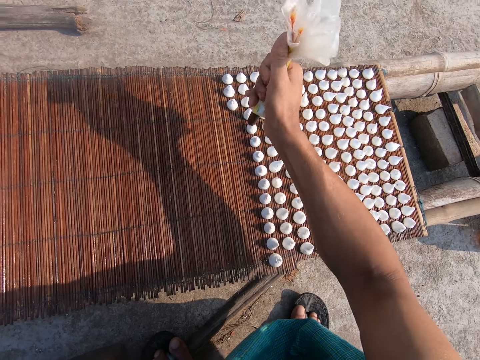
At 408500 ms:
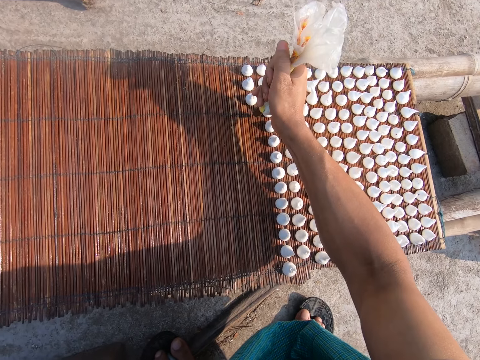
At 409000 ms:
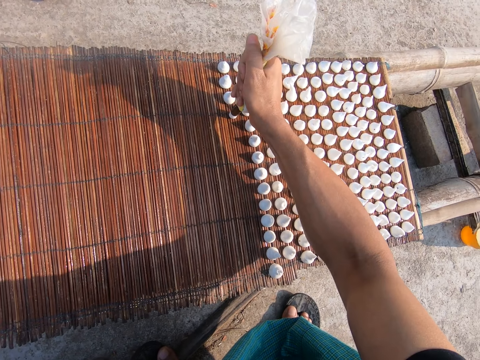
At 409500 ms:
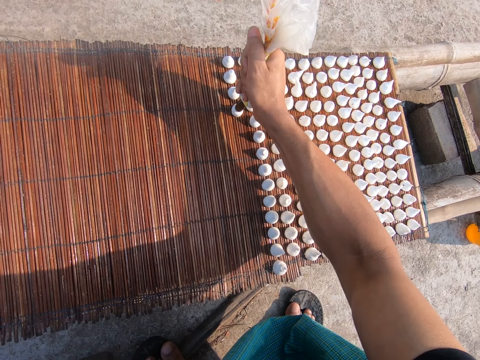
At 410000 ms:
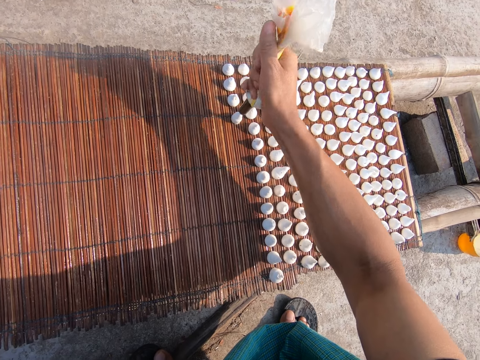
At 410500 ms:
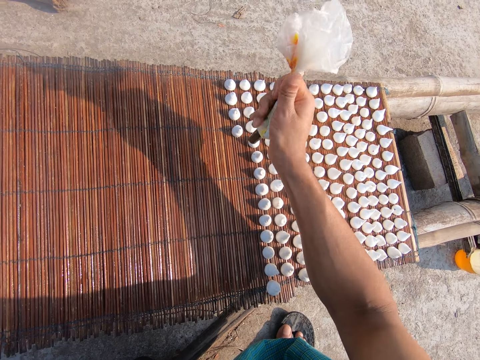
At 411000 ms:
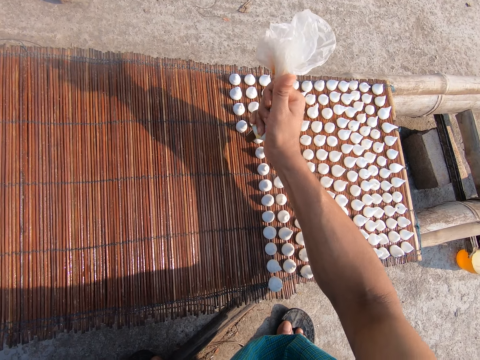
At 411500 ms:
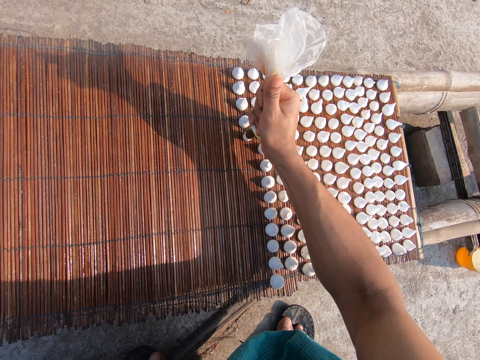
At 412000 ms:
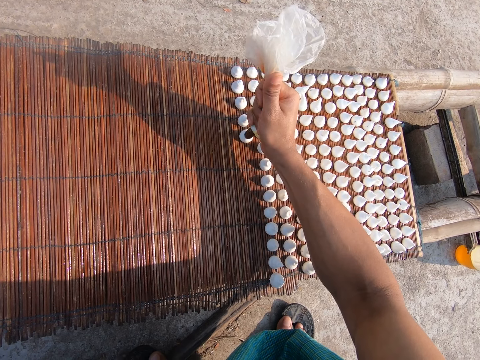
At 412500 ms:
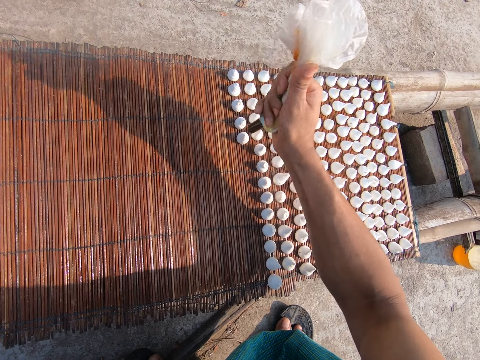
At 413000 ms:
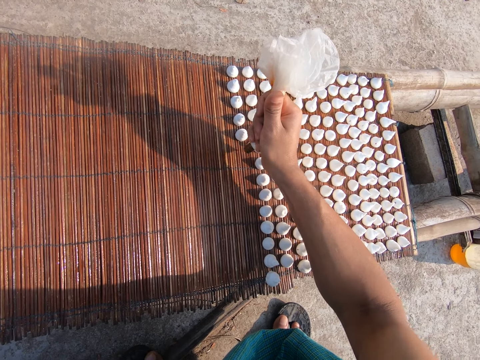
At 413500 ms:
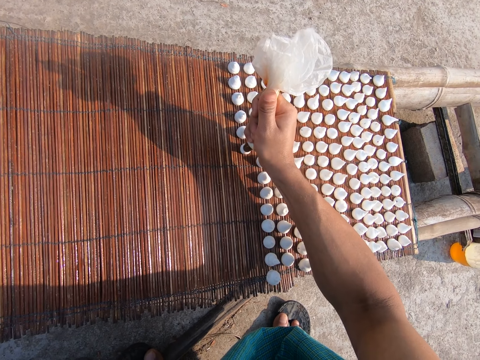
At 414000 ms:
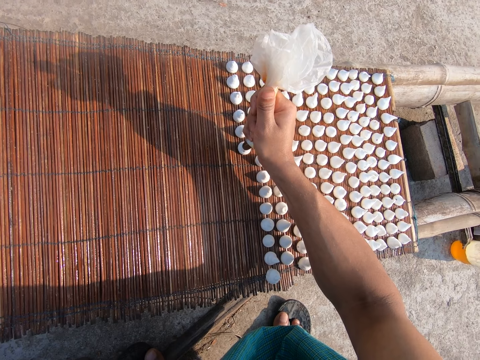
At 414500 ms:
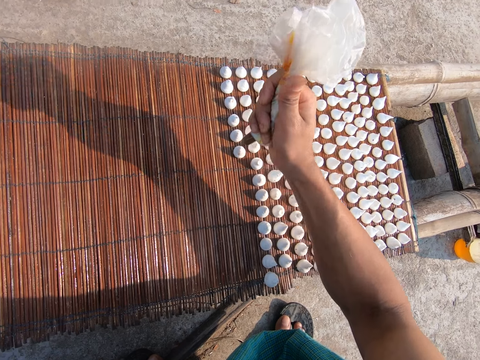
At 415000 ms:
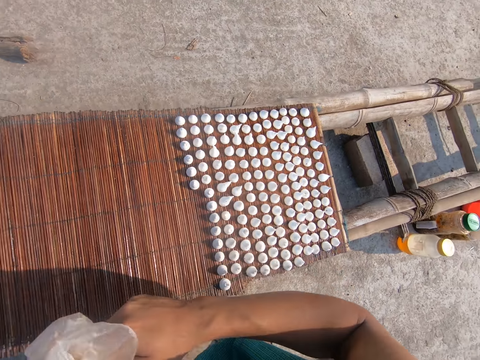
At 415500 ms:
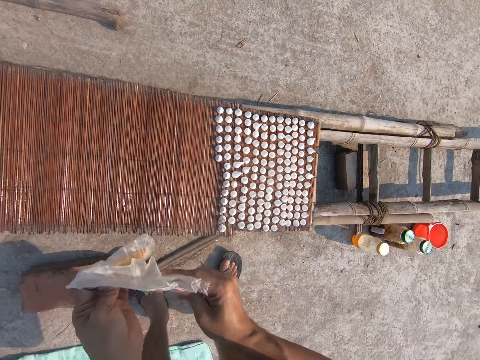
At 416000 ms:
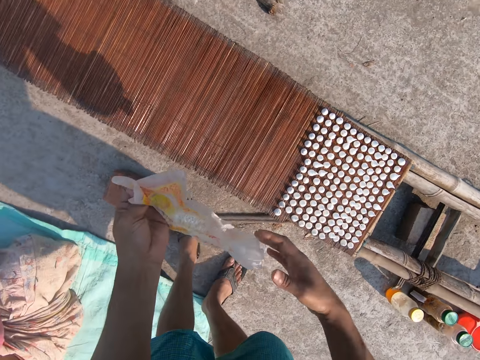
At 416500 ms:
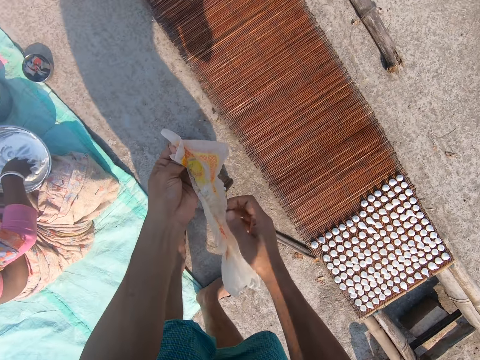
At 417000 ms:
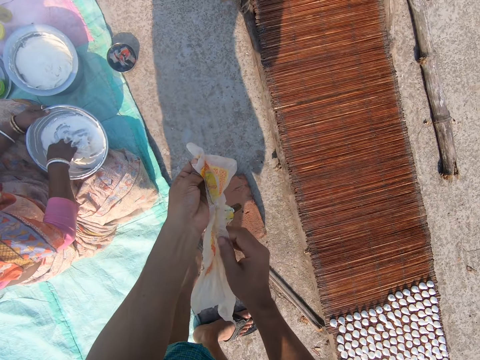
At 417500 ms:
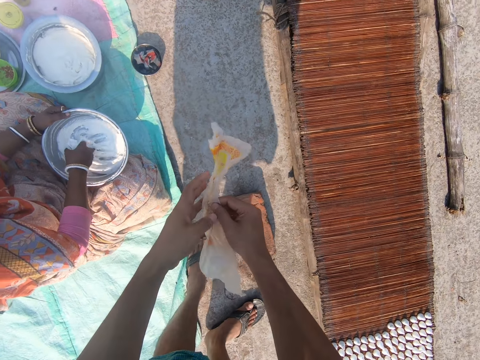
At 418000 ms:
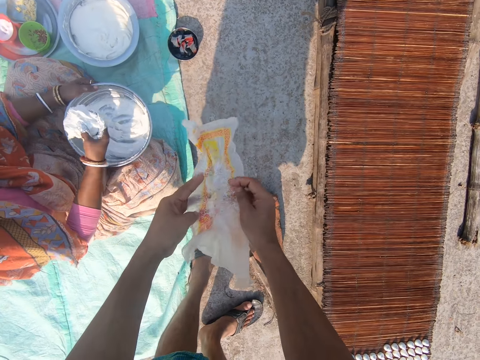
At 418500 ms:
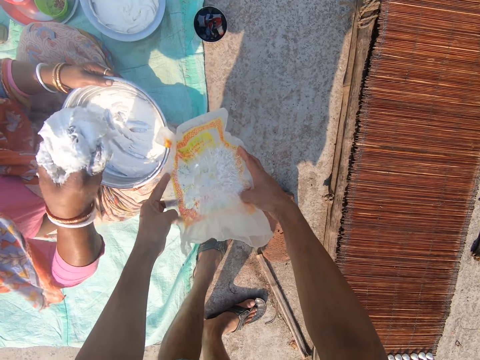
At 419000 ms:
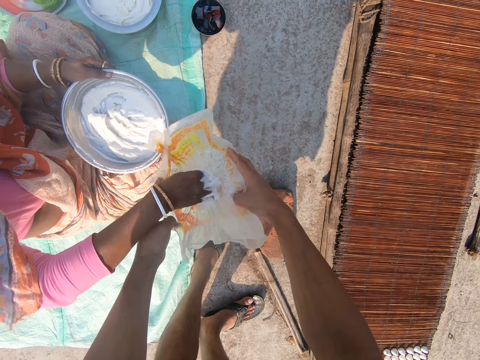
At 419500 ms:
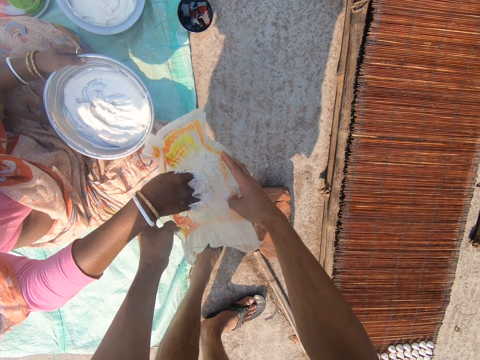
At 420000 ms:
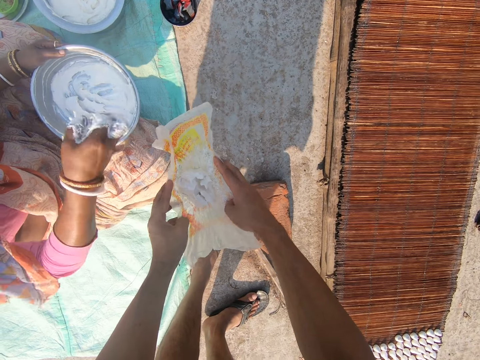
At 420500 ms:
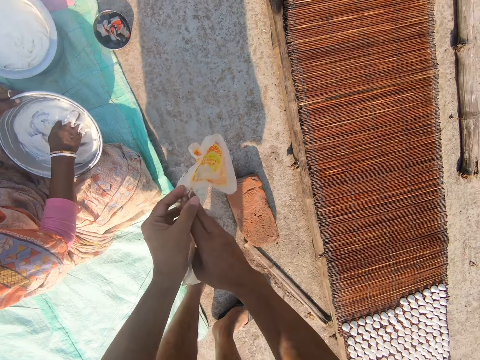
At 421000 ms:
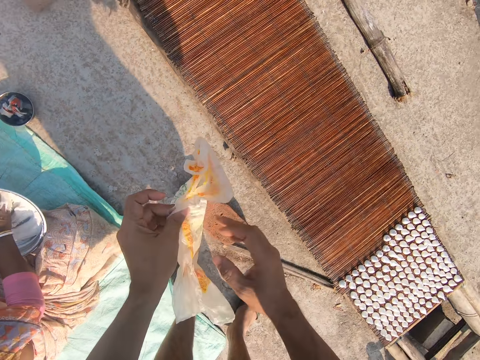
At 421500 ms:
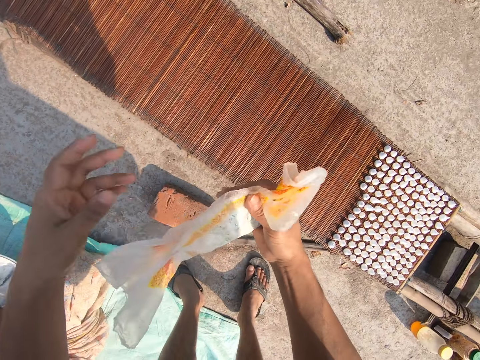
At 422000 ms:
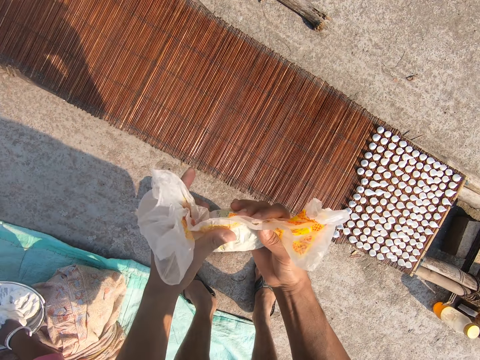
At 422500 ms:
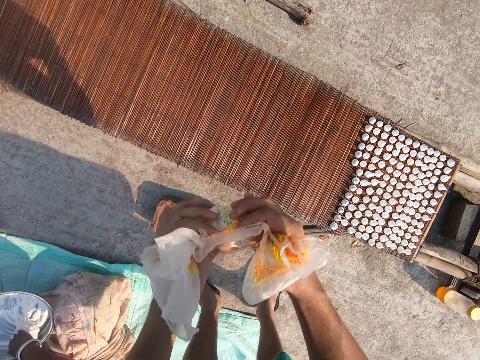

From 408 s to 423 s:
The camera wearer squeezes lentil paste out of the cellophane wrap on the mat on the wooden platform with his right hand. He squeezes lentil paste out of the cellophane wrap again. He opens up the cellophane wrap with both hands. A woman scoops lentil paste out of the bucket on the floor with her right hand. The woman puts the lentil paste in the cellophane wrap in the hands of the camera wearer with her right hand. The camera wearer folds the cellophane wrap with both hands. The woman puts her right hand into the bucket on the floor.

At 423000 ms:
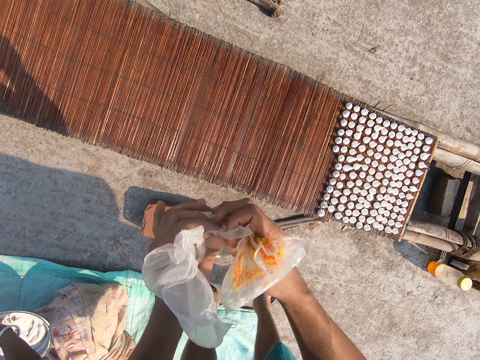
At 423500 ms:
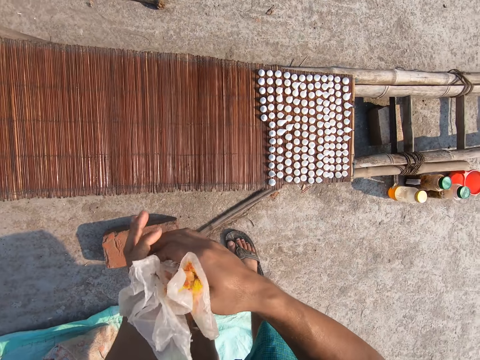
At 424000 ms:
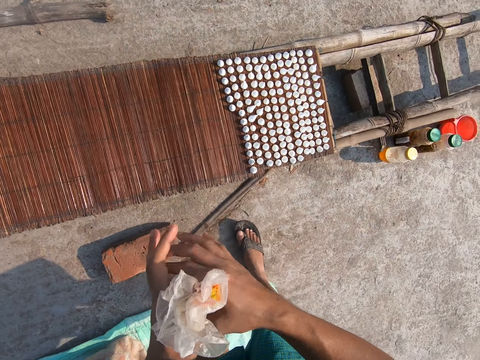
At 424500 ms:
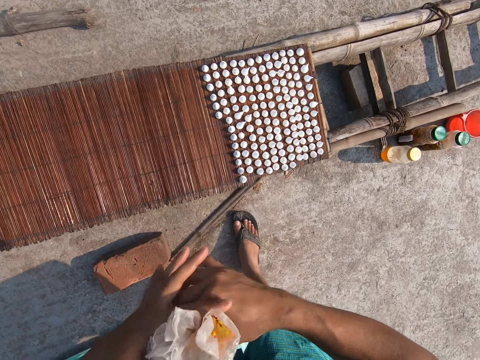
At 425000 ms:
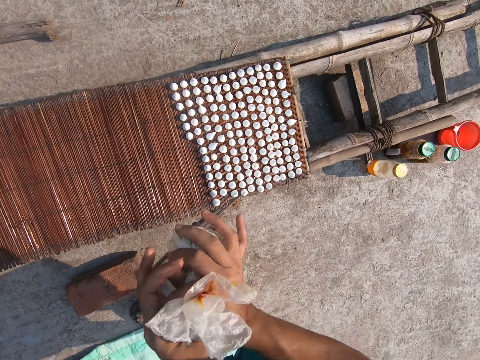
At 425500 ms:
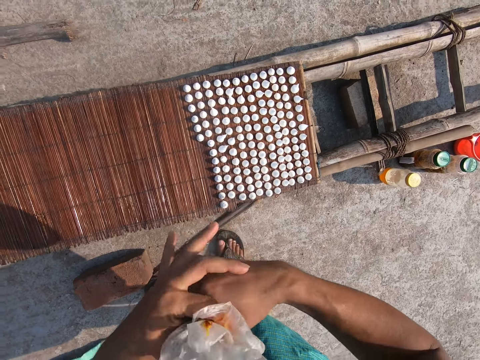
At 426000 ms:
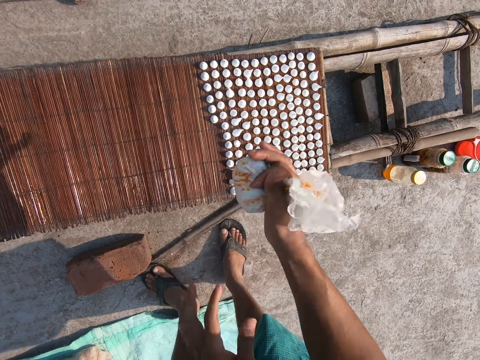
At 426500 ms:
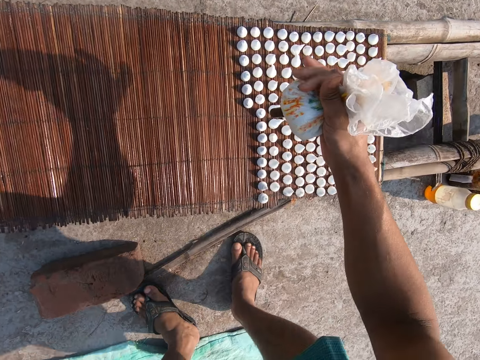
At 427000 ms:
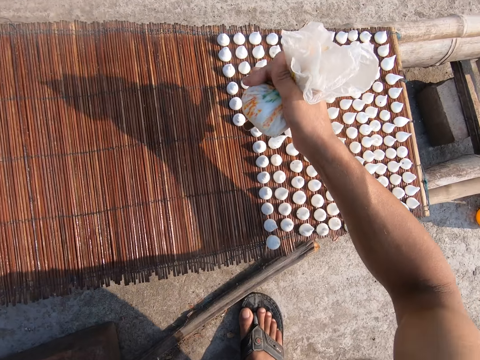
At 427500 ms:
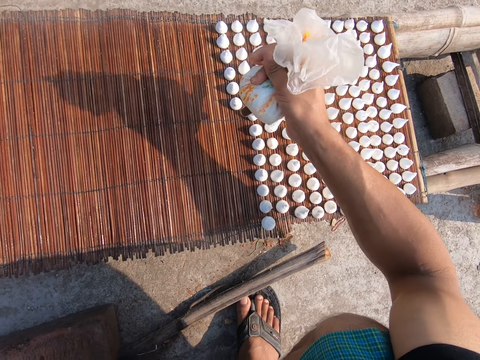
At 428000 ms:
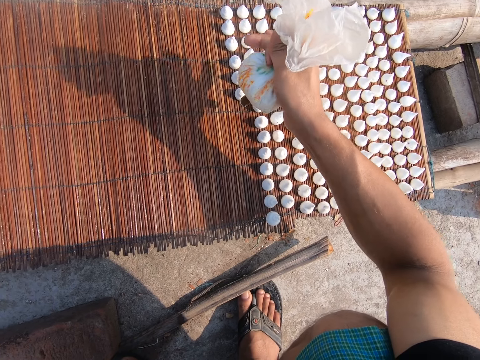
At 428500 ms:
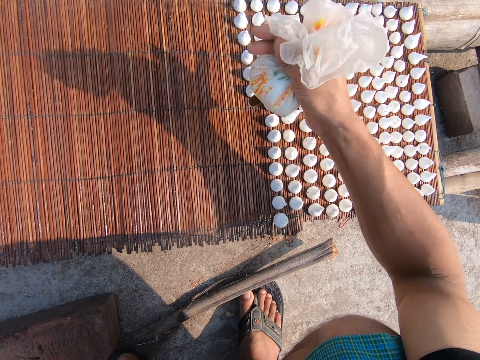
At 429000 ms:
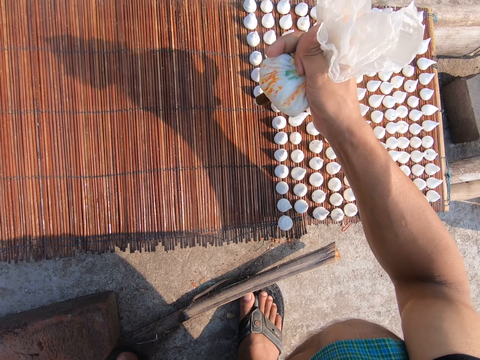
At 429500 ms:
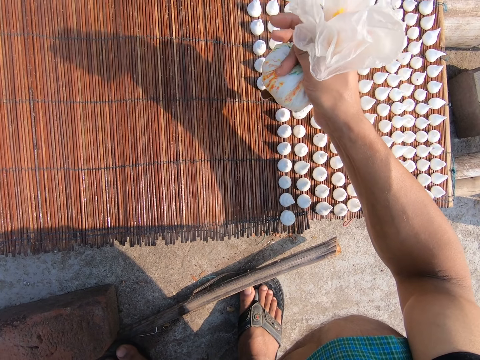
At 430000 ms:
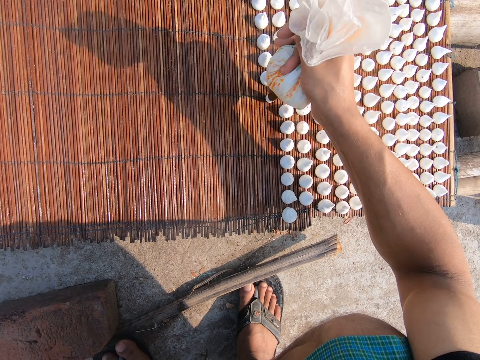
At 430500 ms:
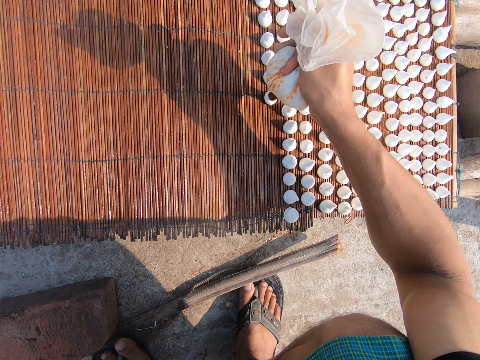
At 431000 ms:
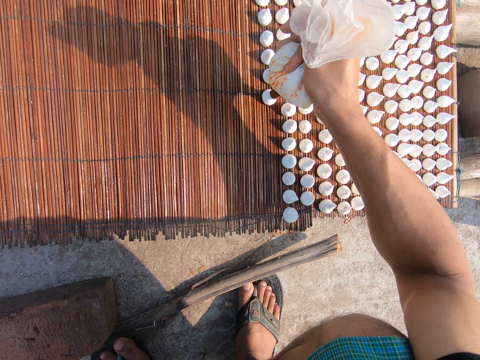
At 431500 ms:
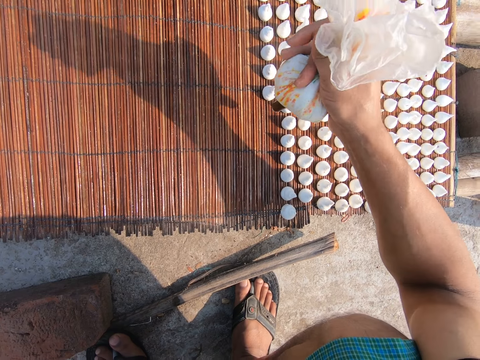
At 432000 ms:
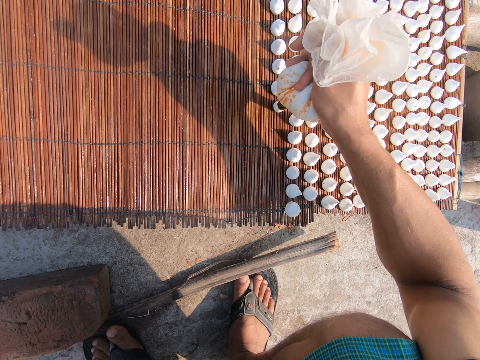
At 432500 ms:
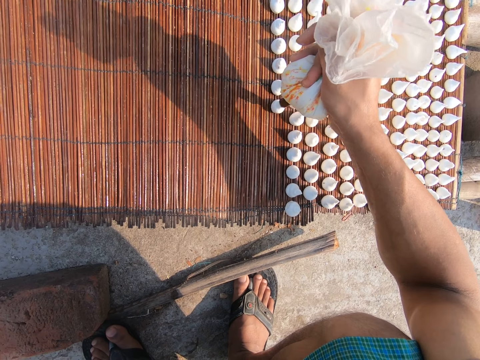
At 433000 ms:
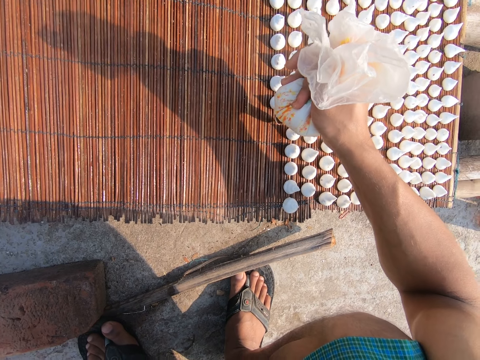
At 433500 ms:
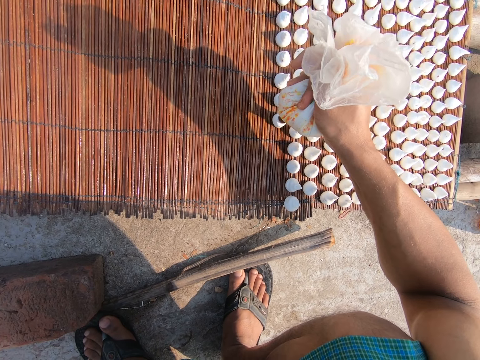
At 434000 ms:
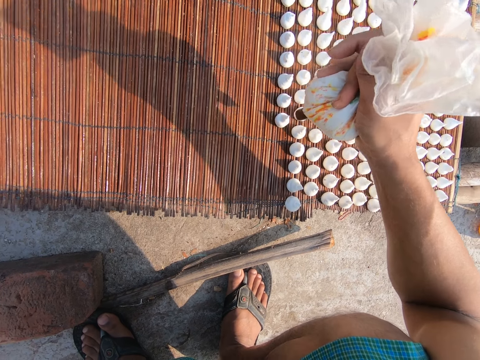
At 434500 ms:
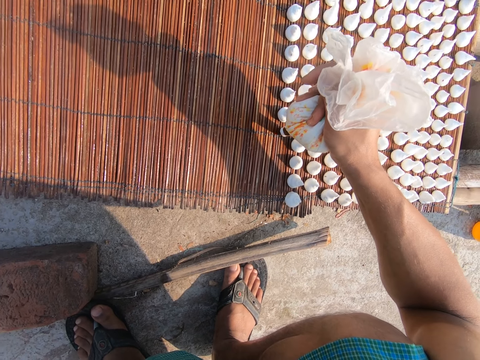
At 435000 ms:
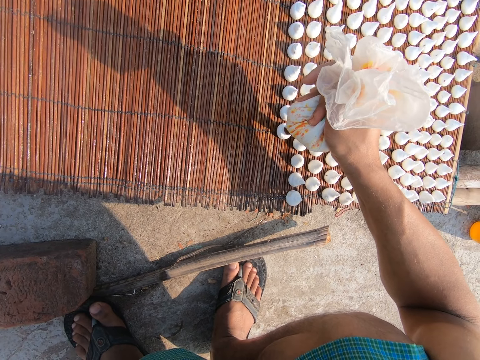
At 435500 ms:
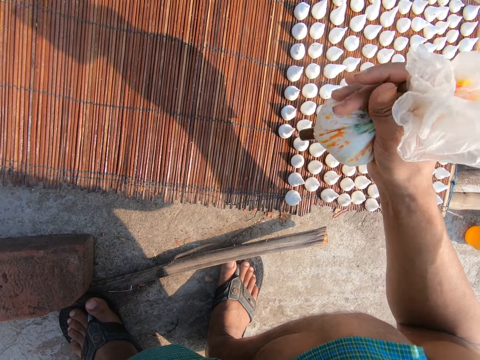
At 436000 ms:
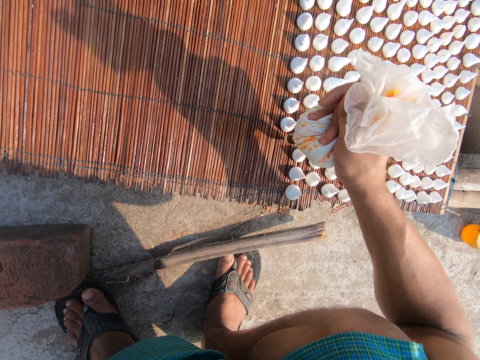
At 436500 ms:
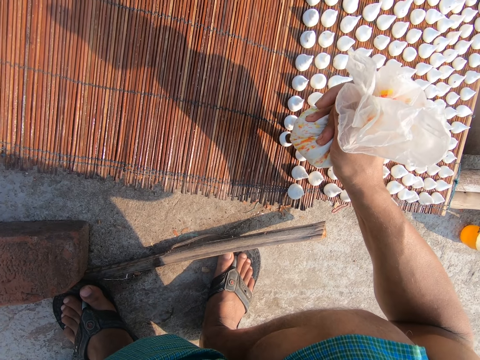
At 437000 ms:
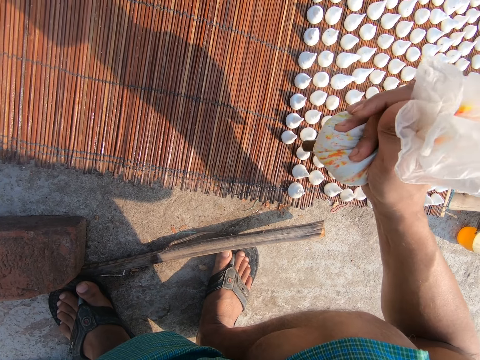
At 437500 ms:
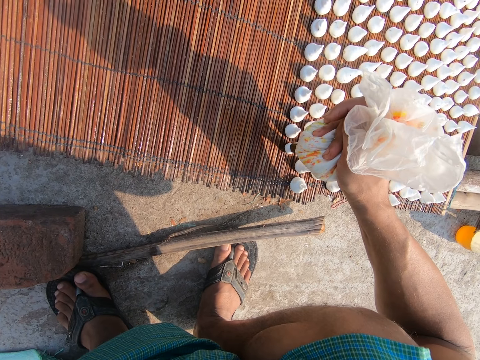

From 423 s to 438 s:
The camera wearer squeezes the paper. He twists the cellophane wrap in his right hand with his left hand. He puts the dough on the board. He squeezes lentil paste out of the cellophane wrap on the mat on the wooden platform with his right hand.
